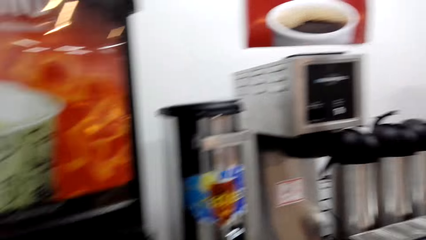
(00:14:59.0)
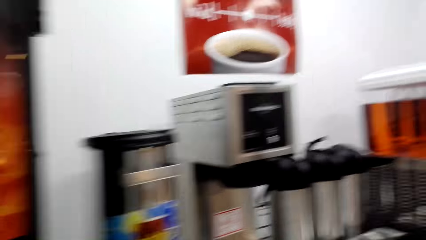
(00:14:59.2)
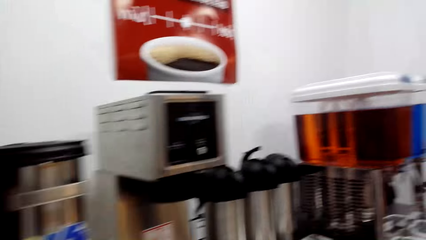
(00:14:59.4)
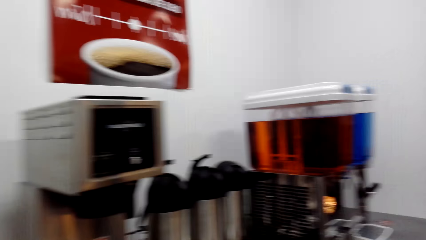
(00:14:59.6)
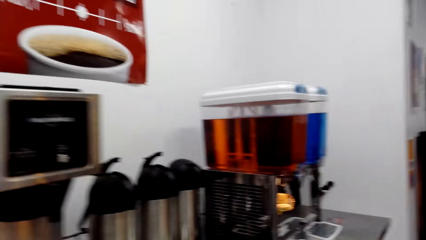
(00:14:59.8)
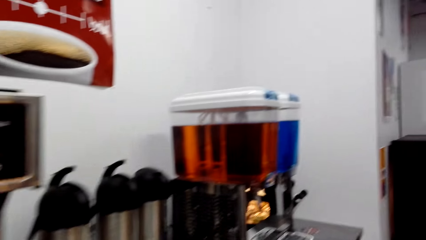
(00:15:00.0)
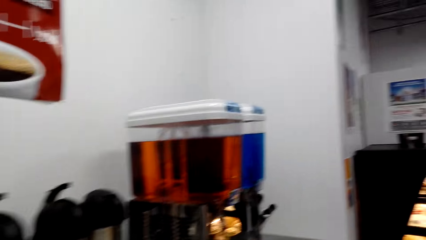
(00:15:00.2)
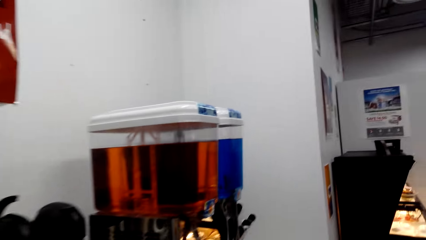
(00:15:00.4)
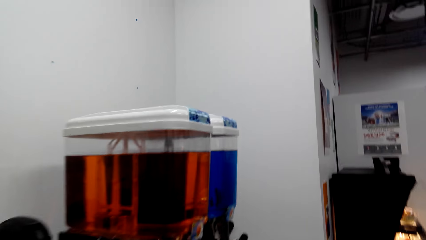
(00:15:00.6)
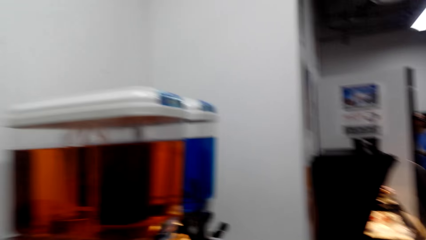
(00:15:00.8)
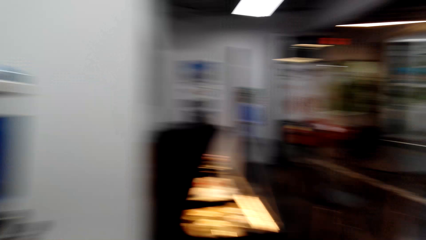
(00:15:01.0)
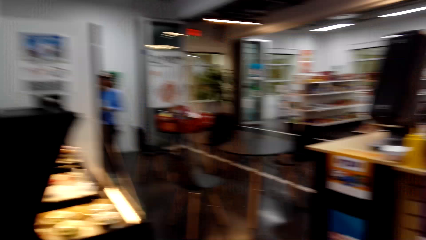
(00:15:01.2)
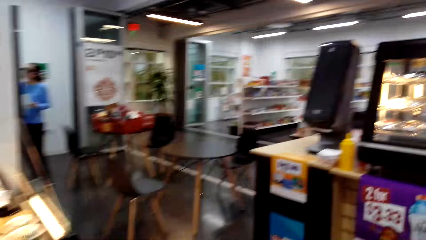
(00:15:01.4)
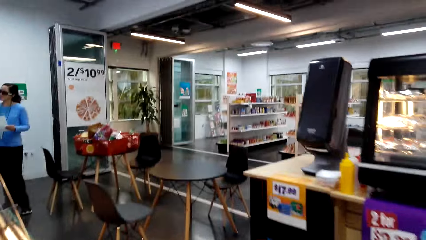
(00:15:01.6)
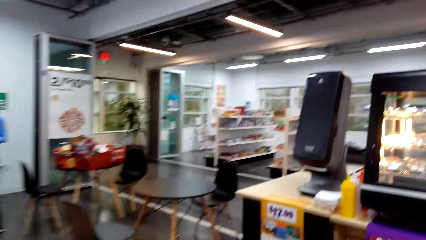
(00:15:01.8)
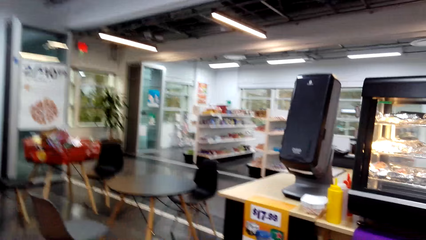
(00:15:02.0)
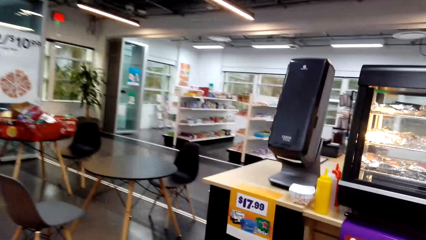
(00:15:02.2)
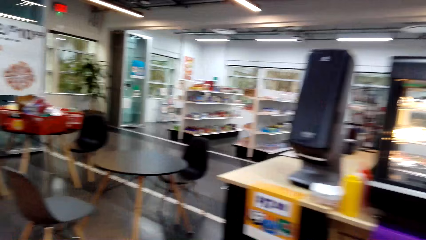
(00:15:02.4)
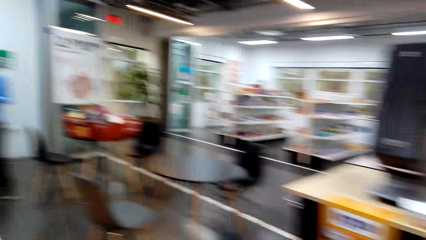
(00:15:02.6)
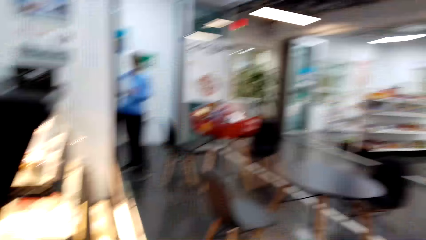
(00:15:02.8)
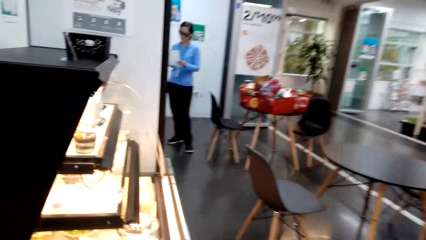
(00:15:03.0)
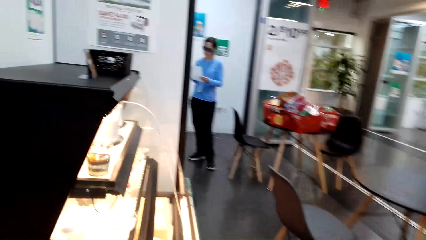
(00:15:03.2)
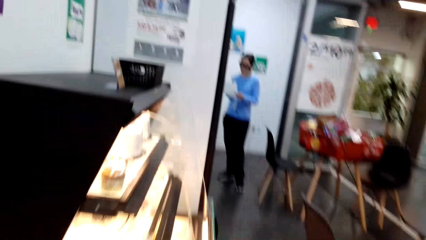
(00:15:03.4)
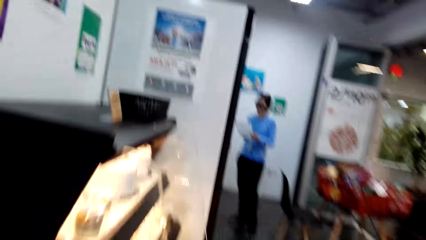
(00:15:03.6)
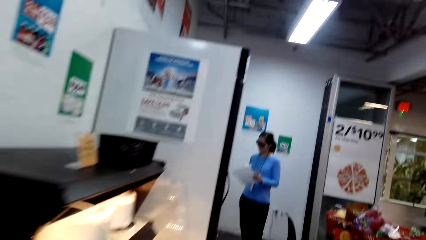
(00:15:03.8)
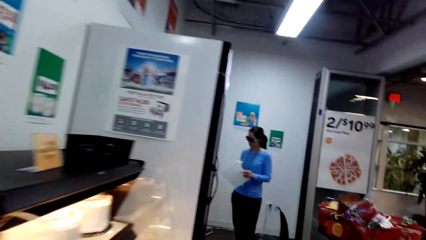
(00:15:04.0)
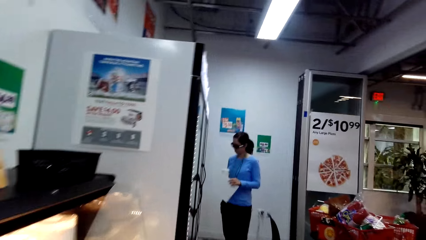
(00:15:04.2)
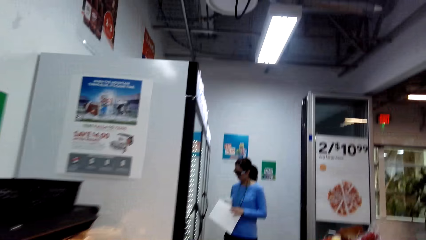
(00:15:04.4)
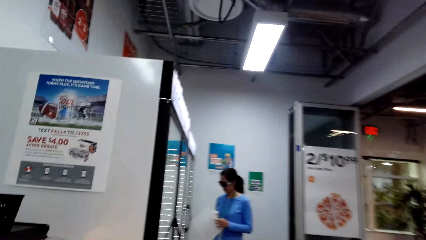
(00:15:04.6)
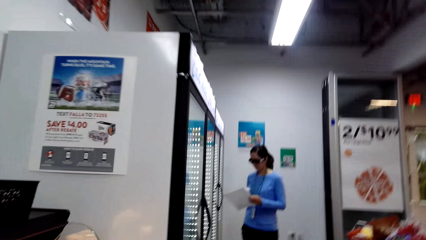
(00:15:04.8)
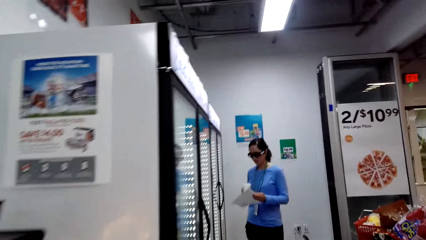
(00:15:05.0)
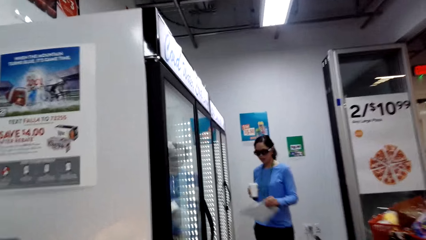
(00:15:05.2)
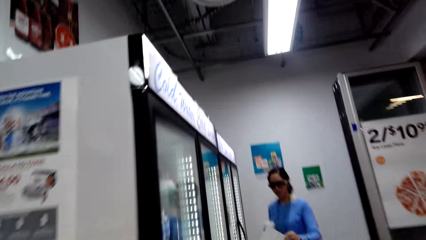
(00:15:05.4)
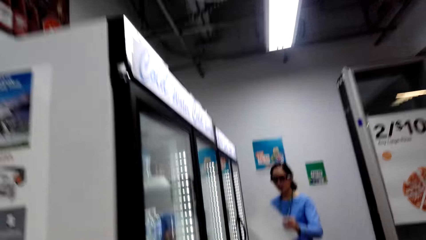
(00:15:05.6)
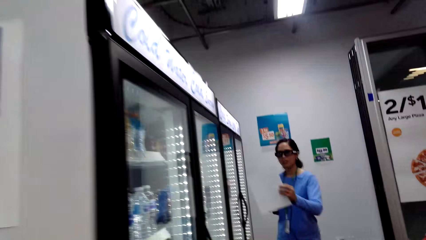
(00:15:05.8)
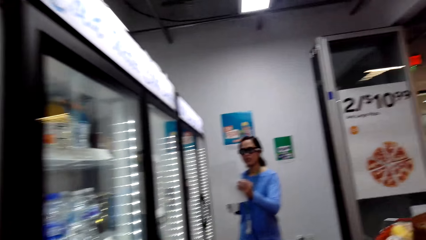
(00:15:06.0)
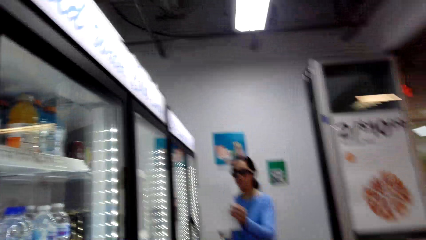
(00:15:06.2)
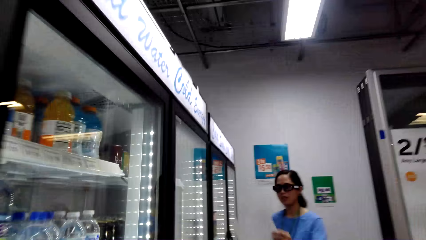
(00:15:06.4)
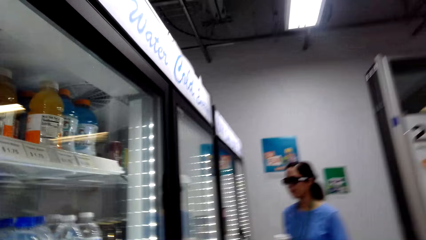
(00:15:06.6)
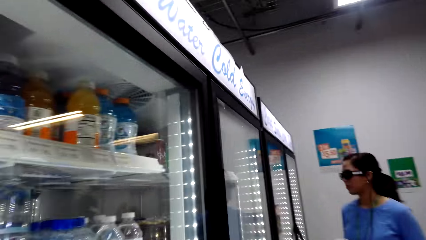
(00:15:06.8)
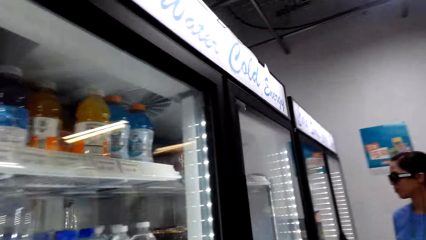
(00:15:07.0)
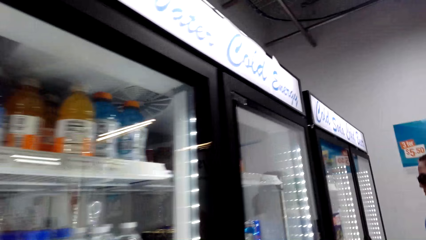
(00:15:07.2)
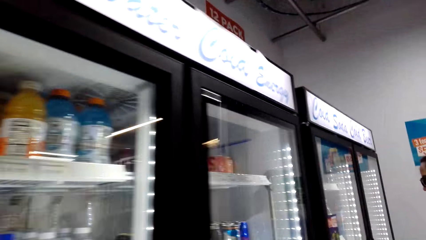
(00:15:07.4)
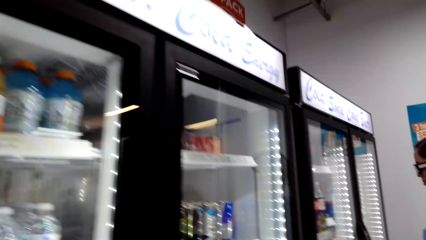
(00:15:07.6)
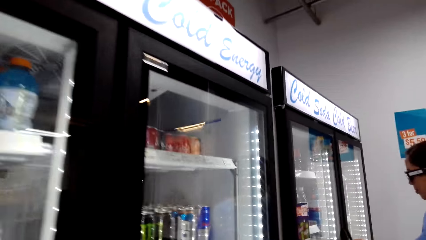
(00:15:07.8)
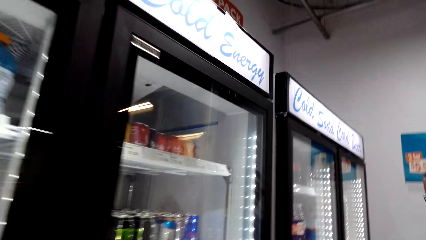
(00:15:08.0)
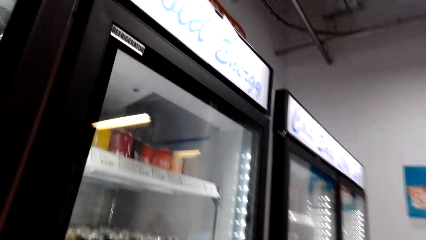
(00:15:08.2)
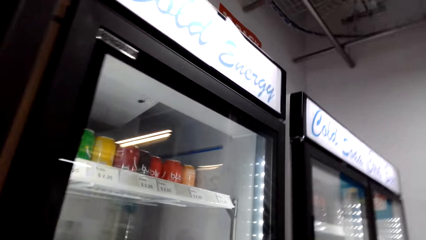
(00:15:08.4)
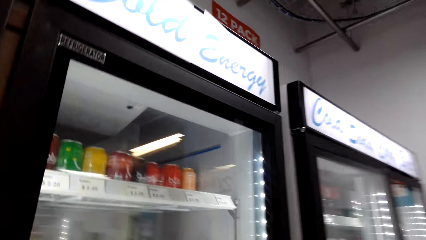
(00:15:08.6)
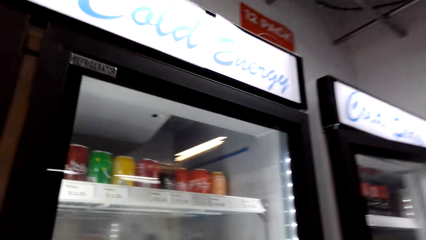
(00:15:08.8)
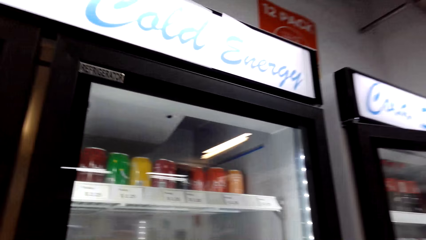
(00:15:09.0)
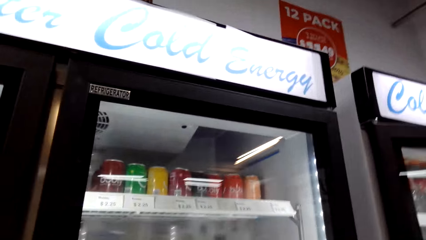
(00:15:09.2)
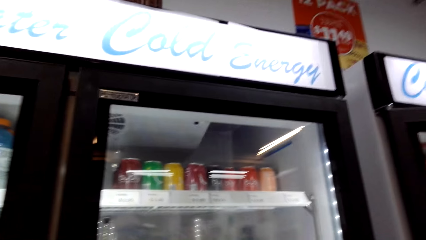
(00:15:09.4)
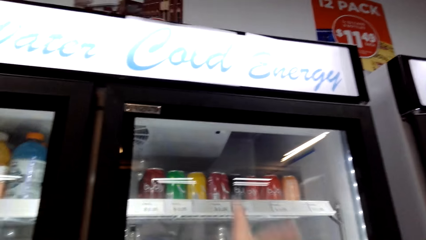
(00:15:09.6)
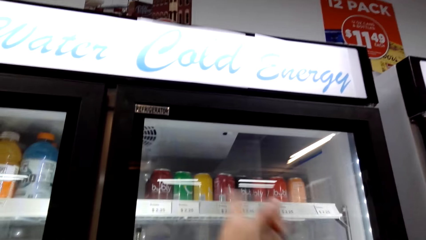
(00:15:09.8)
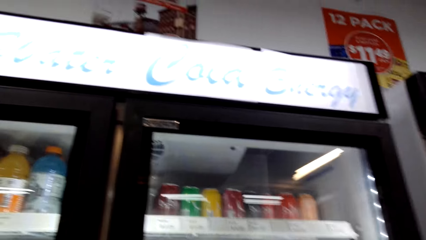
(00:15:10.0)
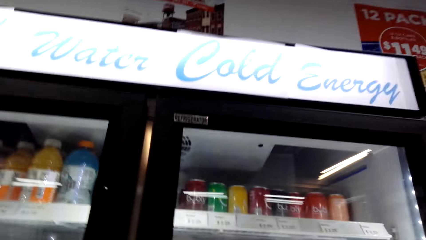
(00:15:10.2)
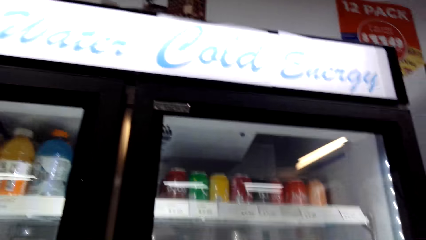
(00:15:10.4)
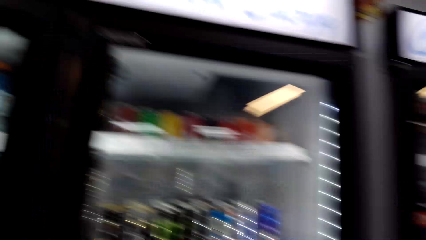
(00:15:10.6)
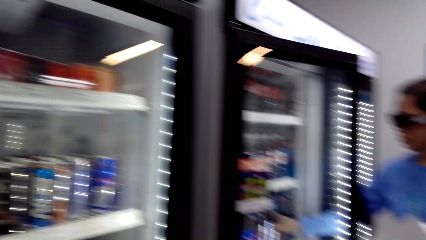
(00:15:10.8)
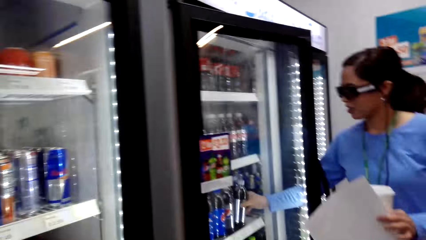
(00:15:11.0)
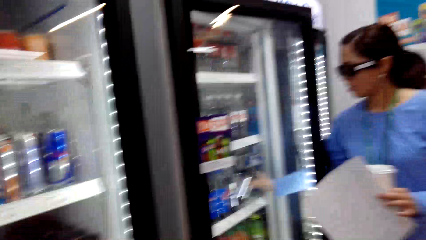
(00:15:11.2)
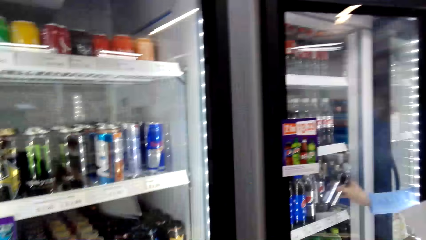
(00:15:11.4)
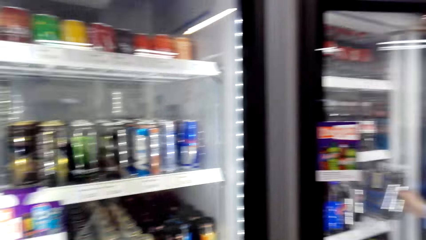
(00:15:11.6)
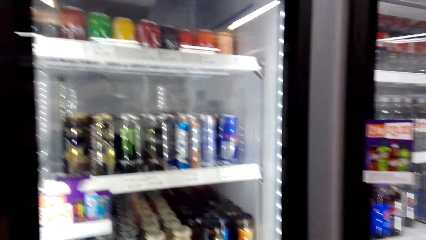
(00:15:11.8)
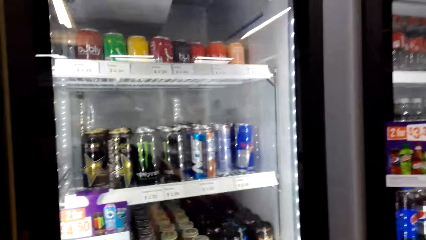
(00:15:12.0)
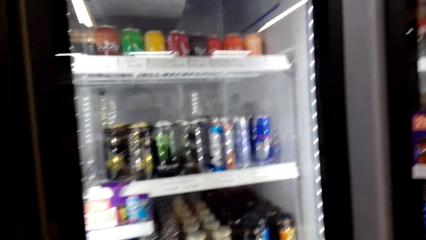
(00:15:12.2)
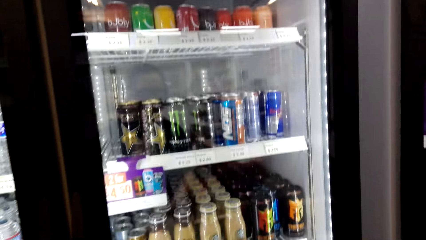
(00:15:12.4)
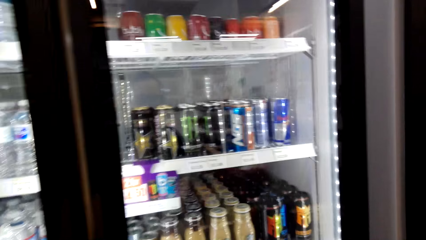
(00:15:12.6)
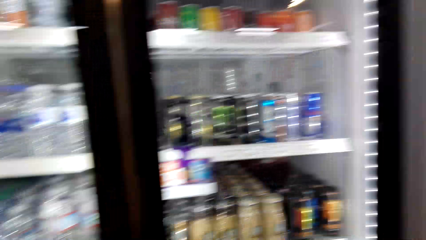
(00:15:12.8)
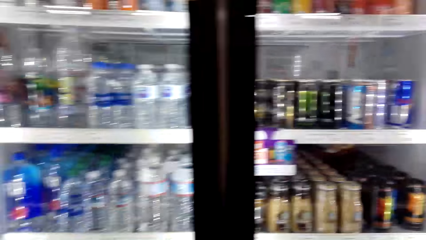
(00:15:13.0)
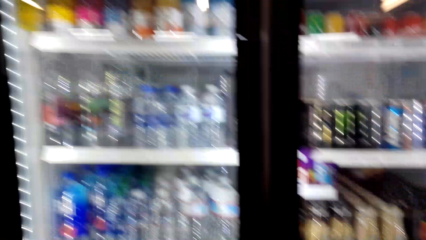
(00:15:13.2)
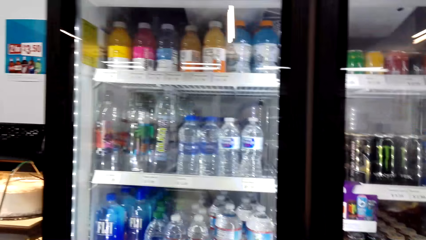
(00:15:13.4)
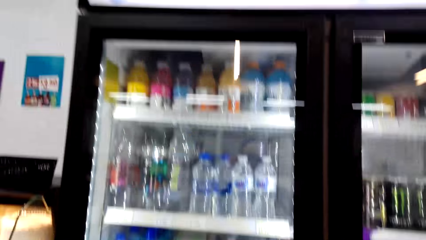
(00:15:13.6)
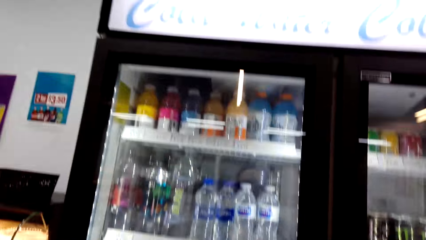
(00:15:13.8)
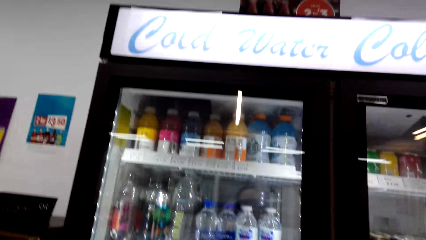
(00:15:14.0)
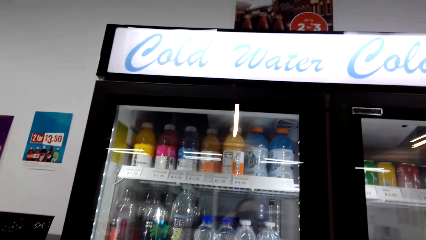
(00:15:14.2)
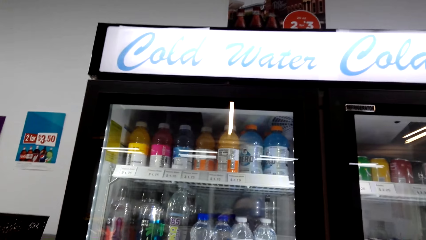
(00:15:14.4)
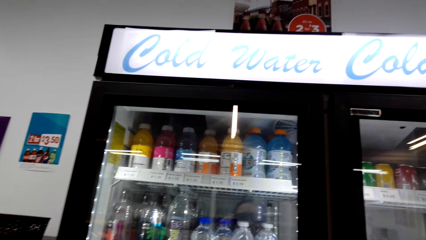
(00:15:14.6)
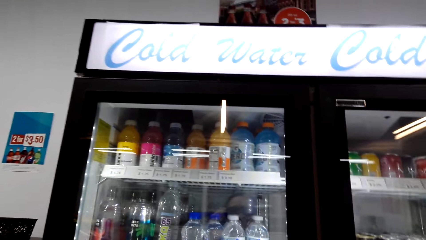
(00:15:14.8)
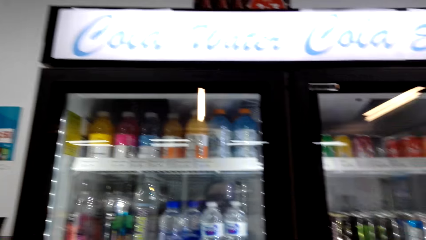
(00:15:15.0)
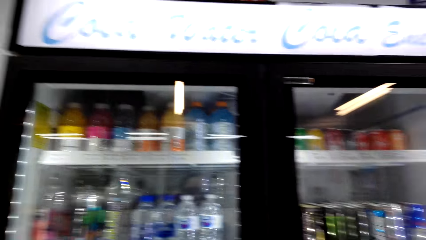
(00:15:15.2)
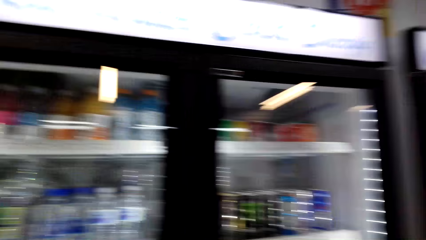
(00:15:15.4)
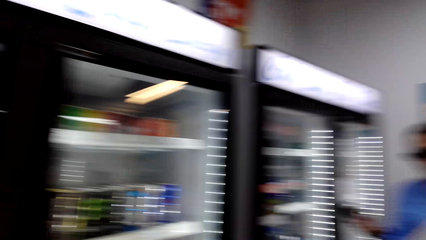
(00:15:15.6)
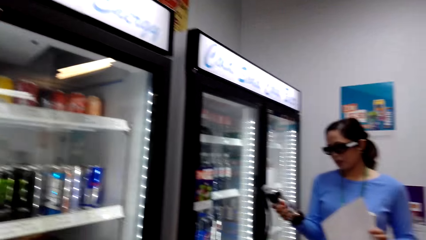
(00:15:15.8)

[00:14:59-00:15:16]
The camera wearer converses with a woman. They walk around the supermarket. The camera wearer and the woman look around the supermarket.
